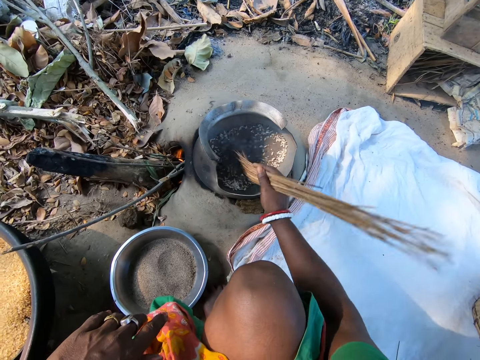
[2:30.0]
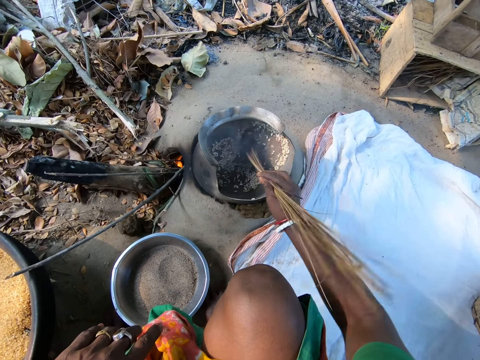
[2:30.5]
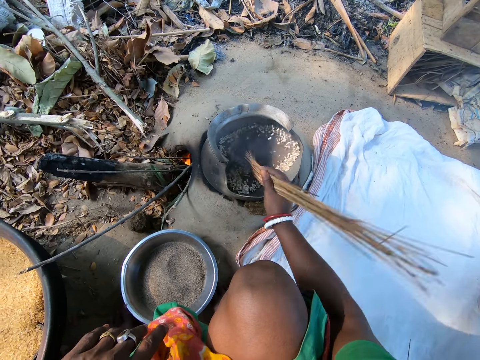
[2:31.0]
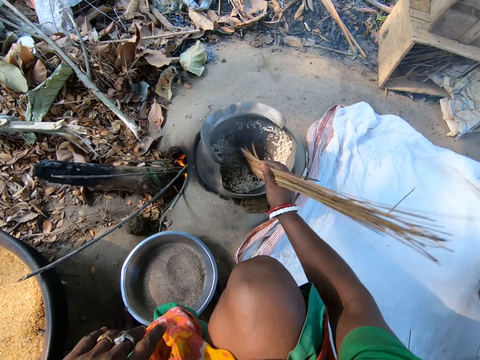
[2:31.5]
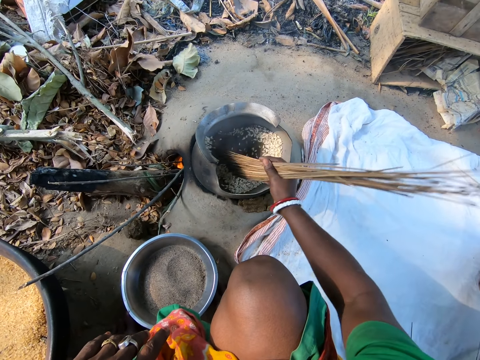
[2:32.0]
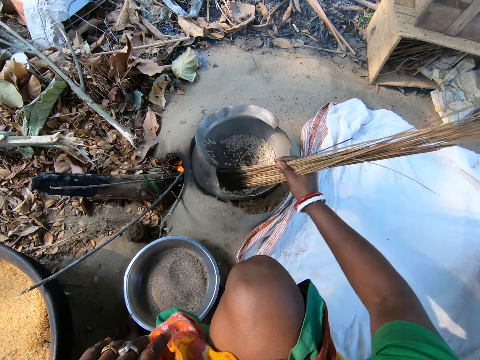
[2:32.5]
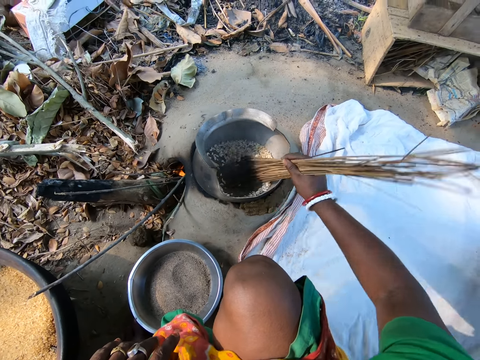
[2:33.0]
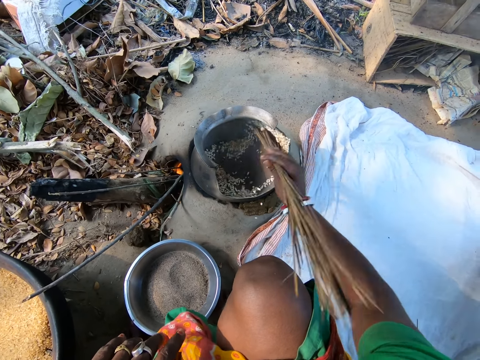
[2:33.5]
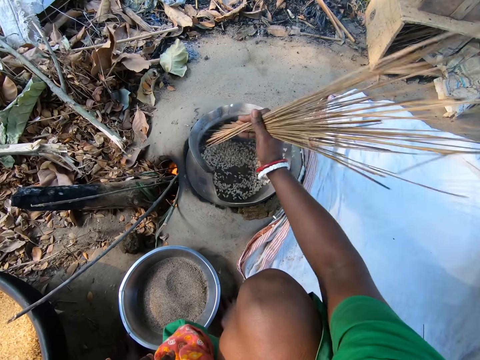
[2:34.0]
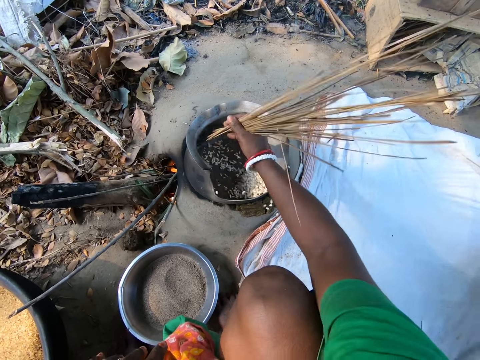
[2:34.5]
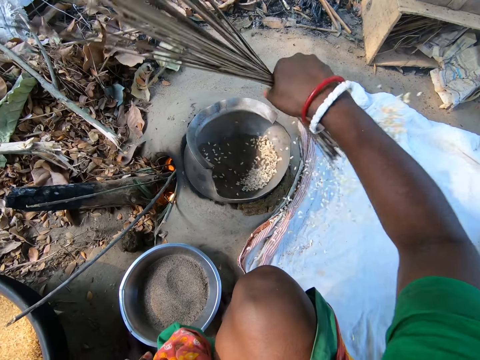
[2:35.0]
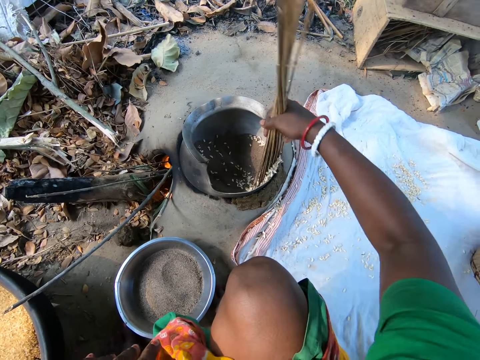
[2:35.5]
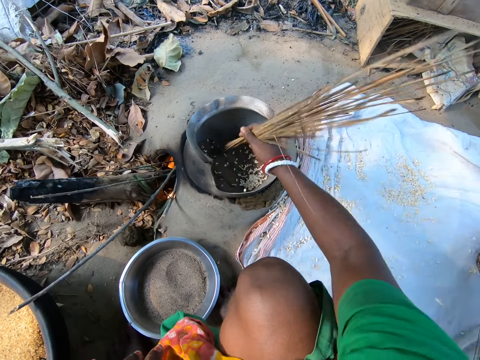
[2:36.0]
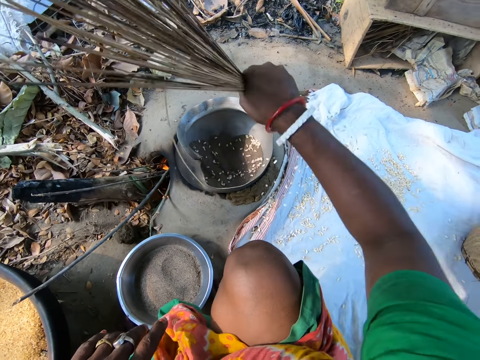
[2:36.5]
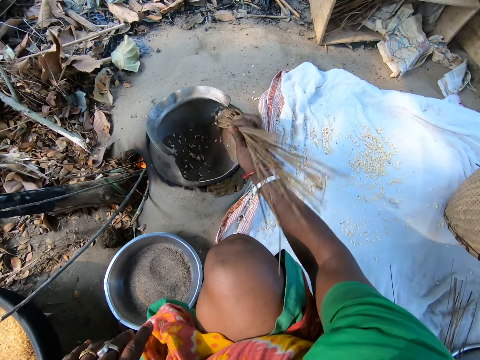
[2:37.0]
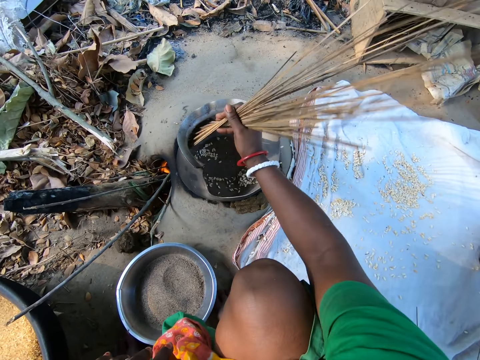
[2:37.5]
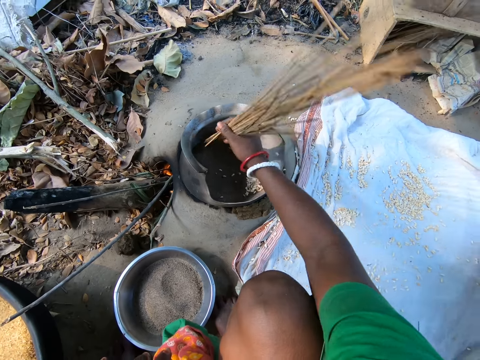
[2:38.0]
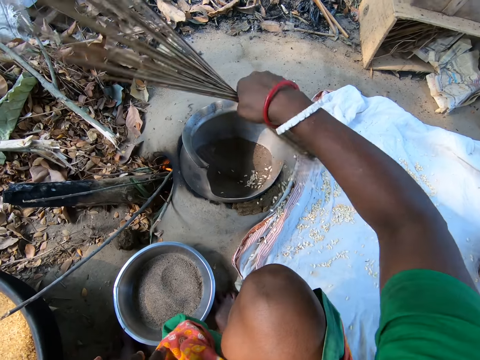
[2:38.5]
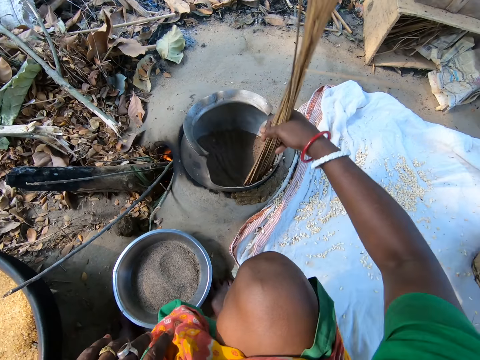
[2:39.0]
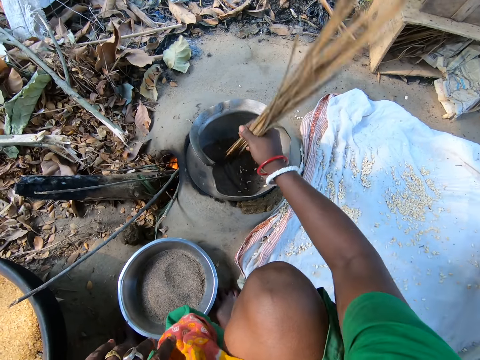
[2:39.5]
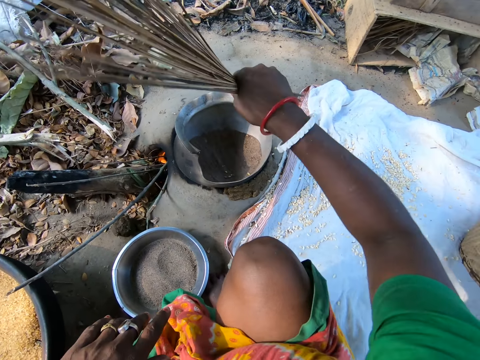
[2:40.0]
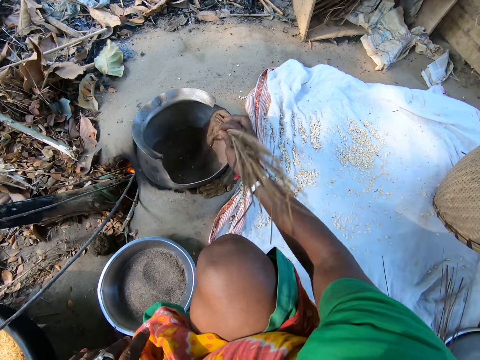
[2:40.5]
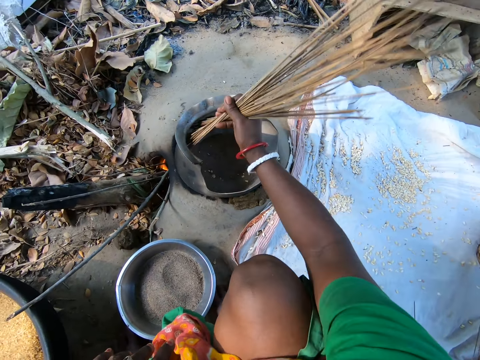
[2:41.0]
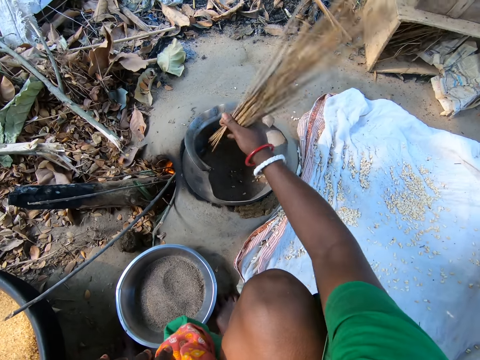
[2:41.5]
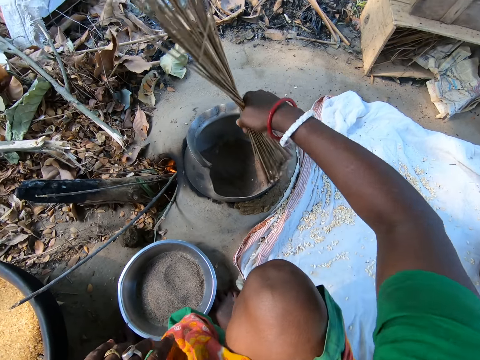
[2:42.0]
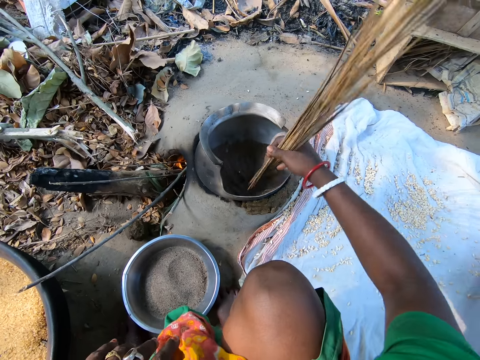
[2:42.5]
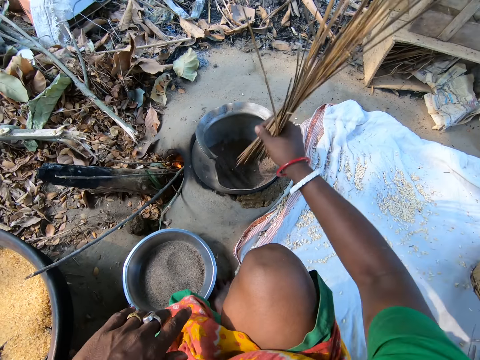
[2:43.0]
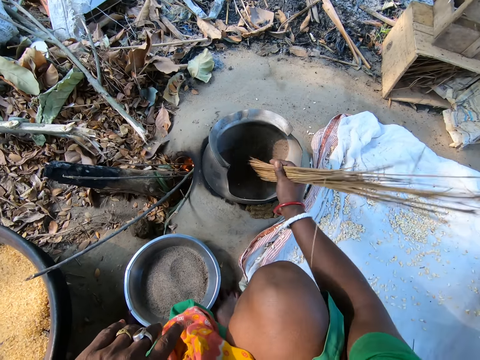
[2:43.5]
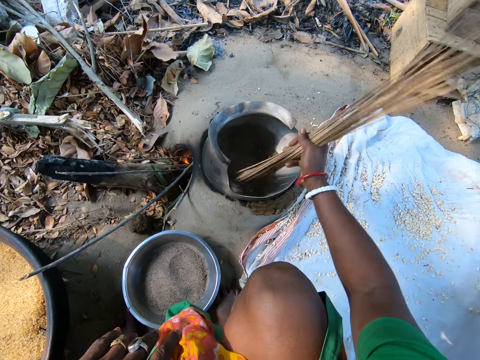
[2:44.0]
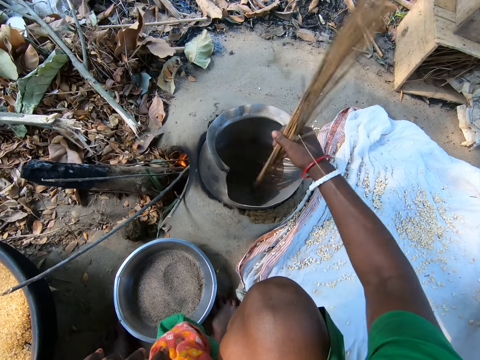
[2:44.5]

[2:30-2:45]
The camera wearer drops the cooked wheat out of the cooking pot on the mat on the ground with a bunch of sticks.

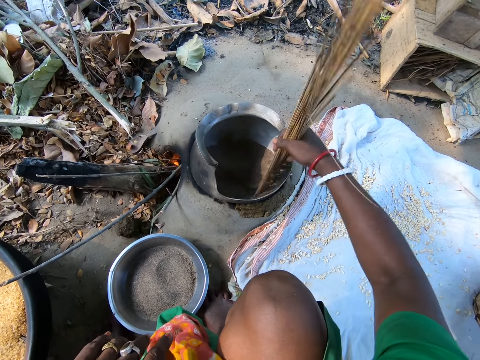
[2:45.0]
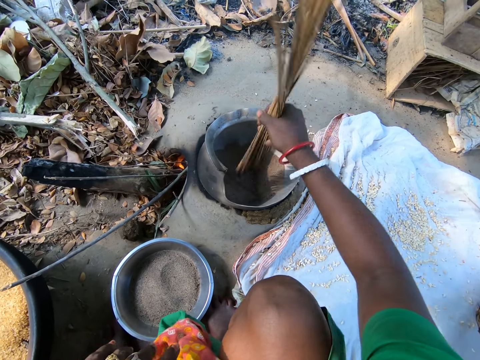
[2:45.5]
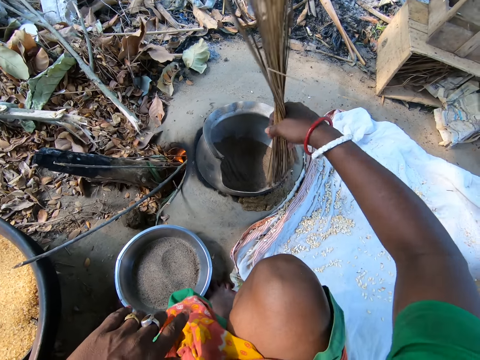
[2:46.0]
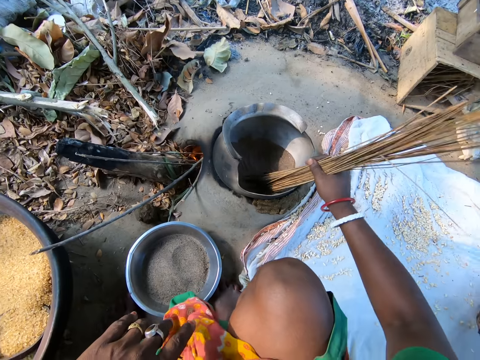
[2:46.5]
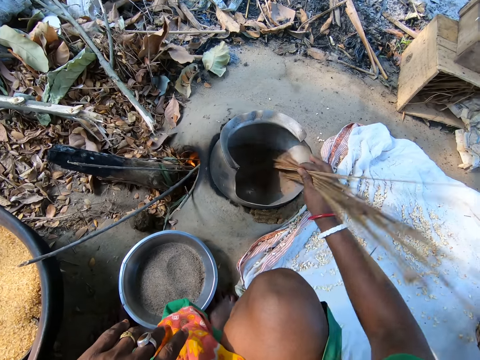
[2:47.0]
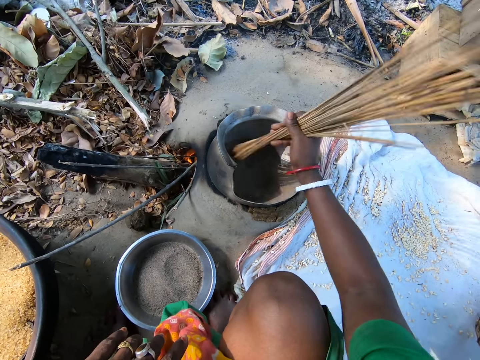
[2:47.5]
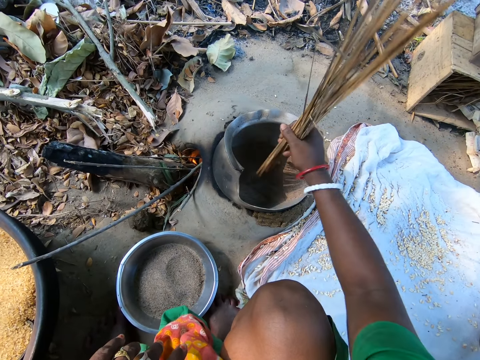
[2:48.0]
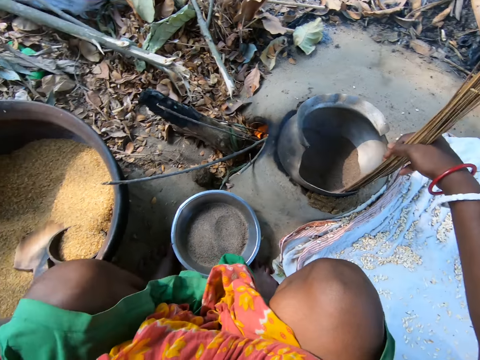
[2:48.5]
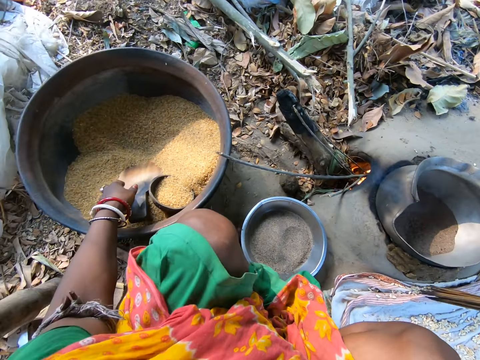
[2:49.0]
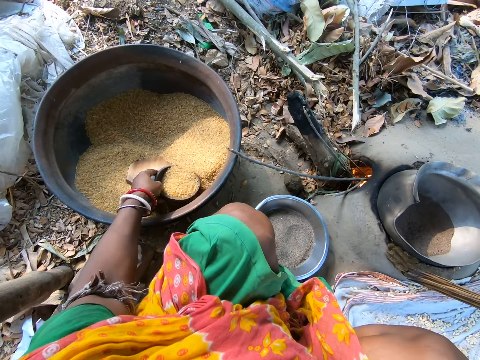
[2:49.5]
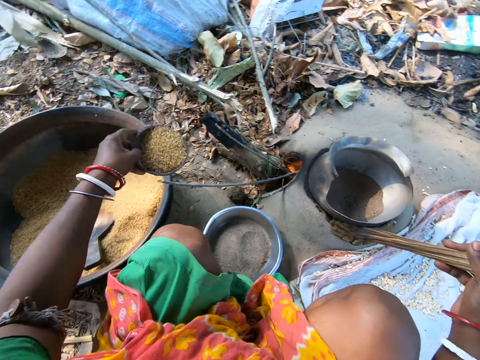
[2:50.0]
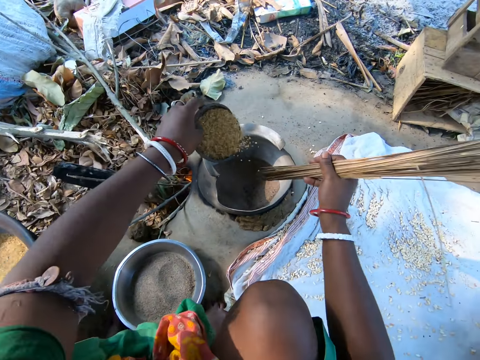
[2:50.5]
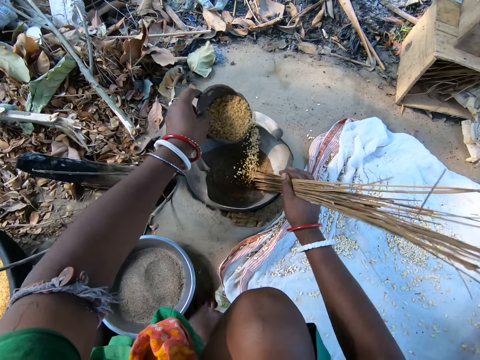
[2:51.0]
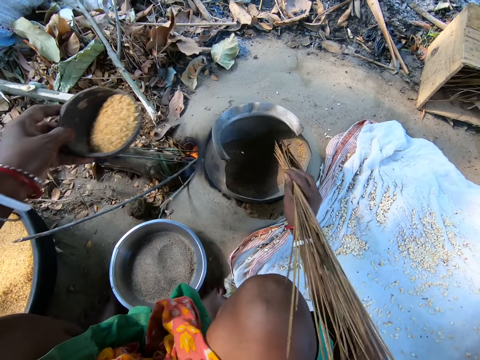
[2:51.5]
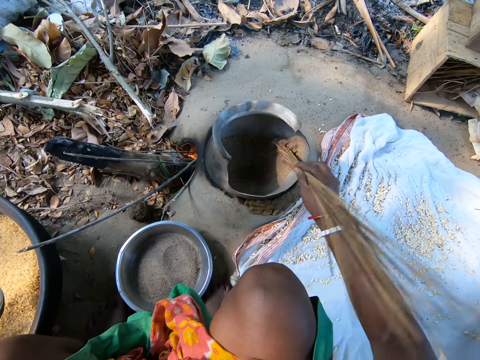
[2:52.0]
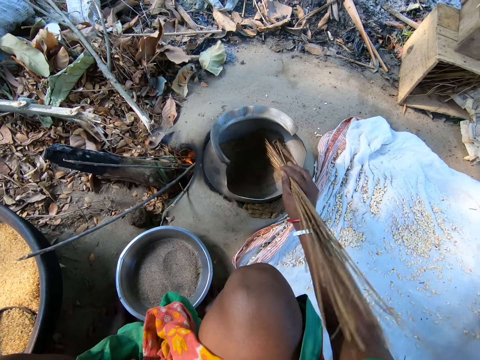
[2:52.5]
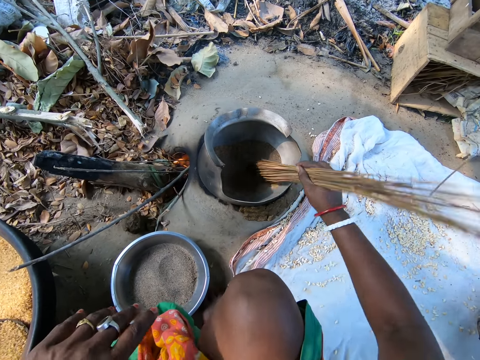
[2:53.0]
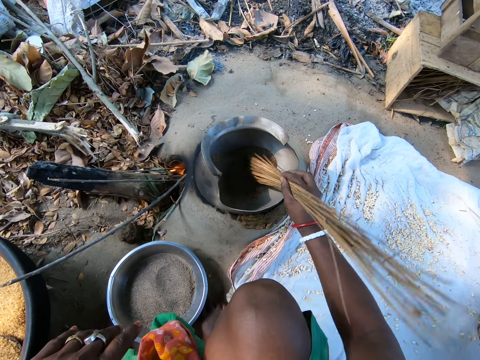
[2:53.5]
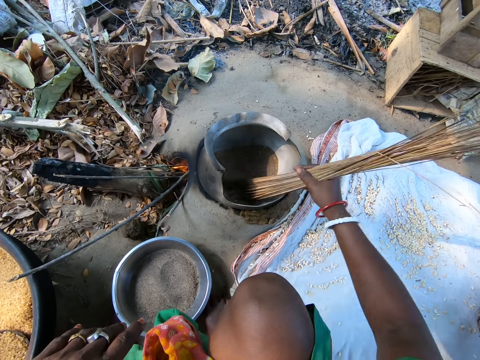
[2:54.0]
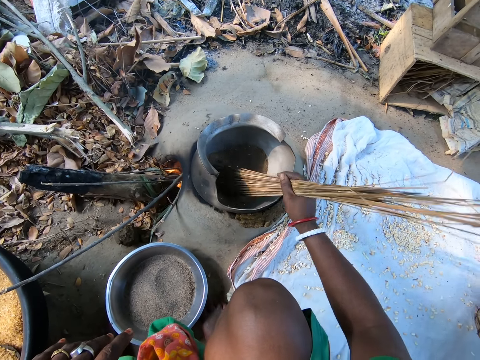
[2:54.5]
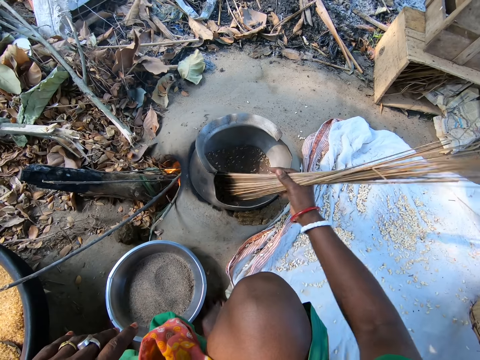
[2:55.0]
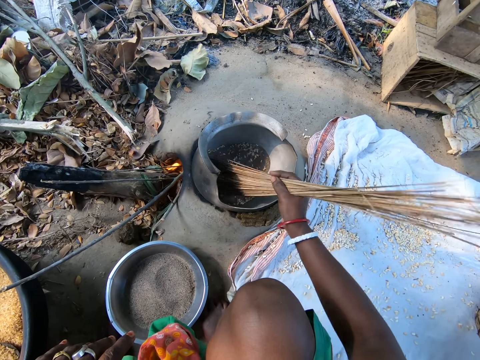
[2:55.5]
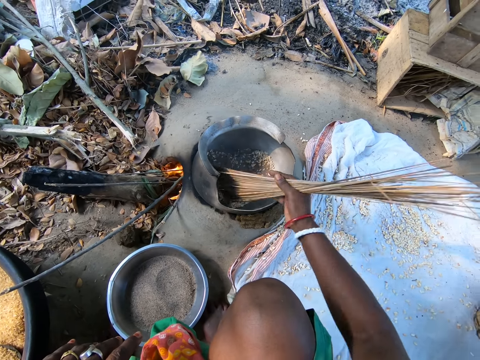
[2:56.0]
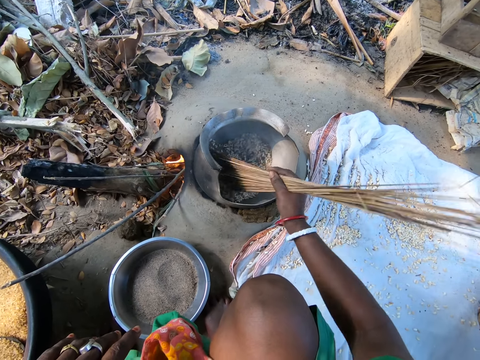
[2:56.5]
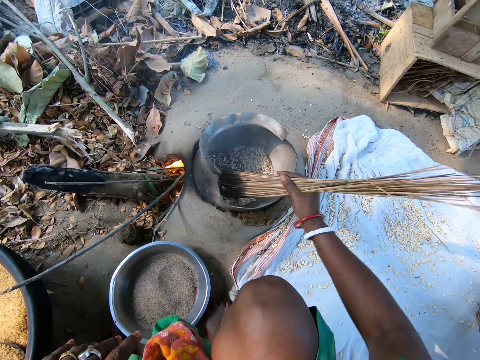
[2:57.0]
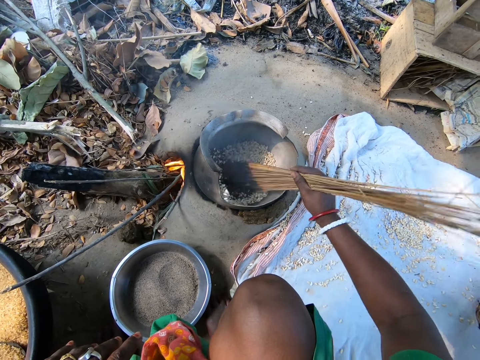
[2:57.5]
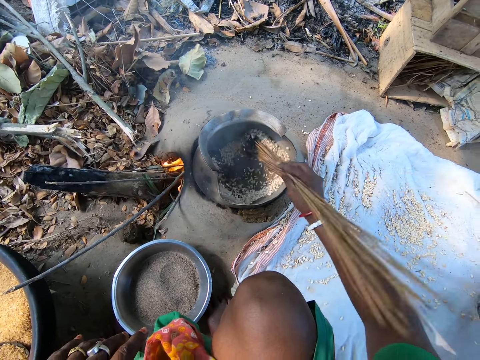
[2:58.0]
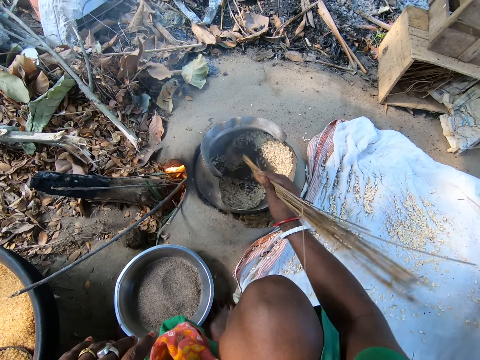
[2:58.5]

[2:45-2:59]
The camera wearer picks a bowl of wheat with her left hand. She pours the wheat in the cooking pot. She stirs the wheat in the cooking pot with the broomstick.
